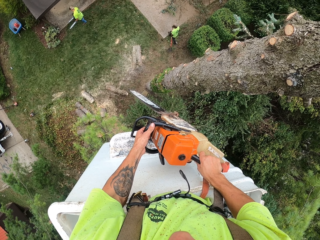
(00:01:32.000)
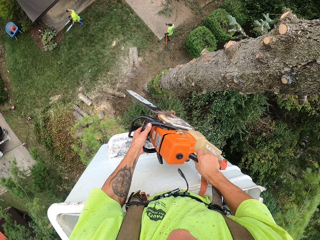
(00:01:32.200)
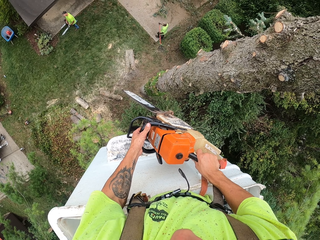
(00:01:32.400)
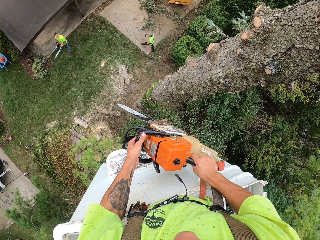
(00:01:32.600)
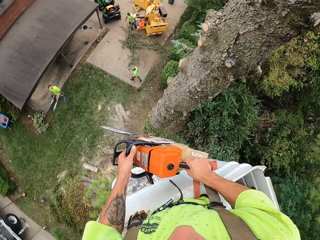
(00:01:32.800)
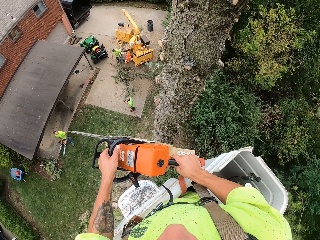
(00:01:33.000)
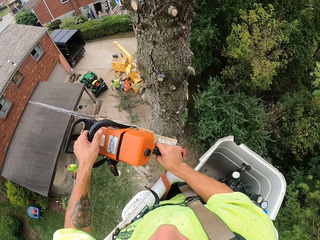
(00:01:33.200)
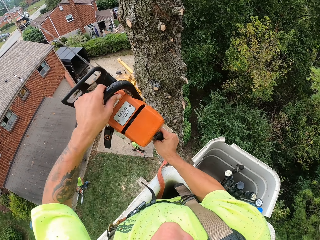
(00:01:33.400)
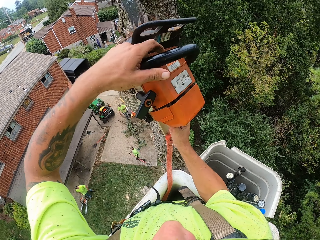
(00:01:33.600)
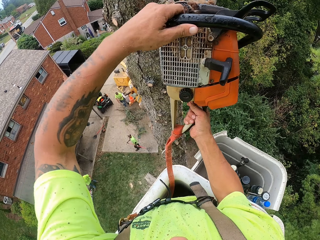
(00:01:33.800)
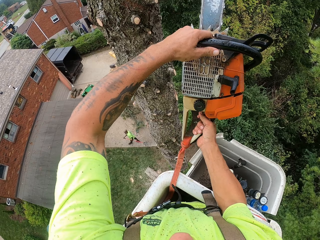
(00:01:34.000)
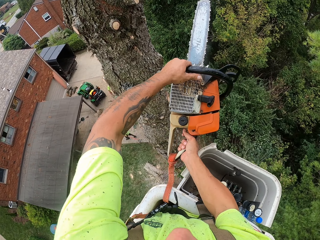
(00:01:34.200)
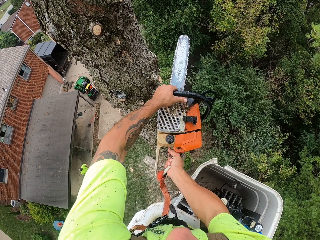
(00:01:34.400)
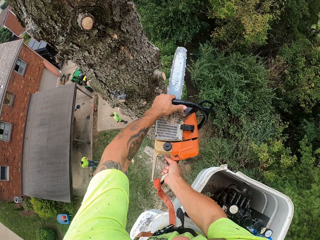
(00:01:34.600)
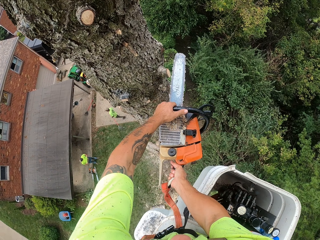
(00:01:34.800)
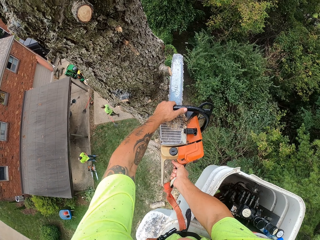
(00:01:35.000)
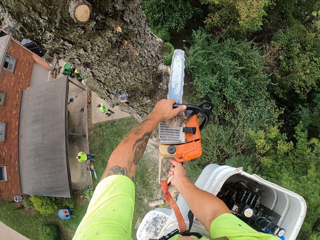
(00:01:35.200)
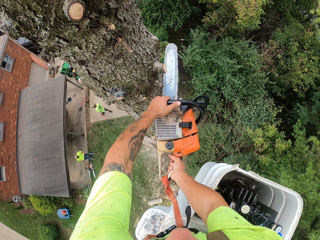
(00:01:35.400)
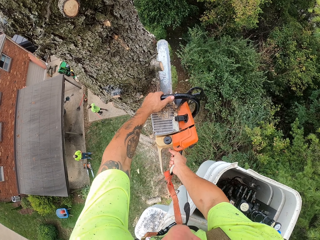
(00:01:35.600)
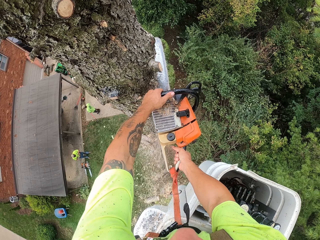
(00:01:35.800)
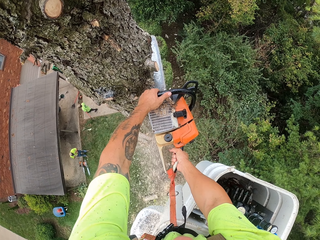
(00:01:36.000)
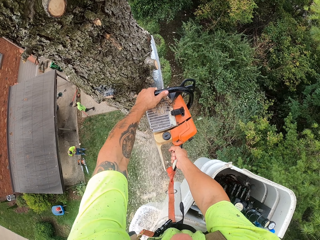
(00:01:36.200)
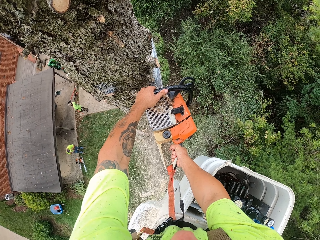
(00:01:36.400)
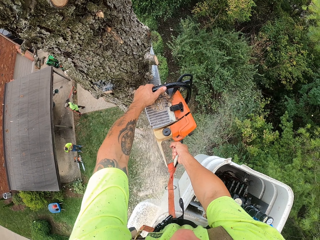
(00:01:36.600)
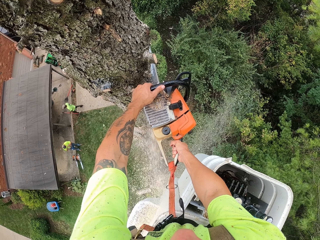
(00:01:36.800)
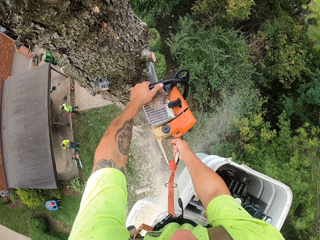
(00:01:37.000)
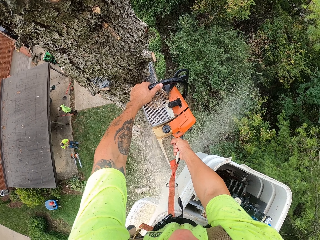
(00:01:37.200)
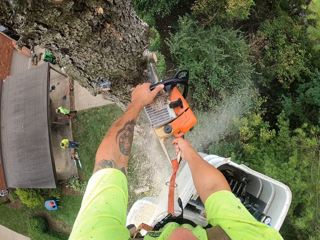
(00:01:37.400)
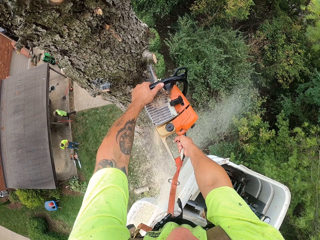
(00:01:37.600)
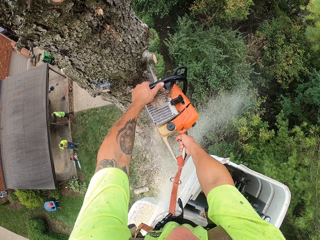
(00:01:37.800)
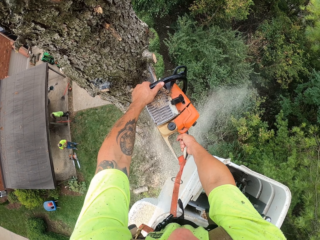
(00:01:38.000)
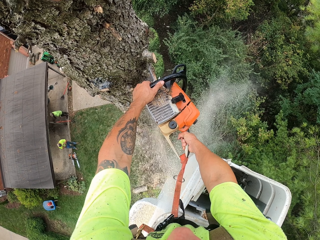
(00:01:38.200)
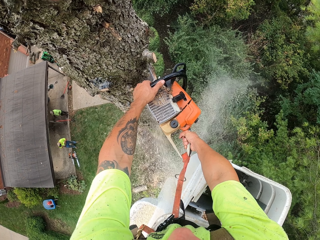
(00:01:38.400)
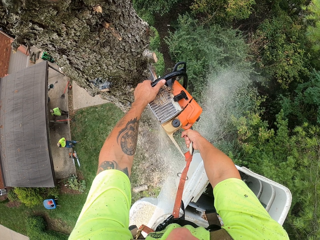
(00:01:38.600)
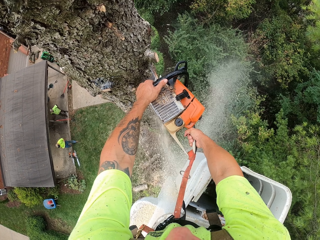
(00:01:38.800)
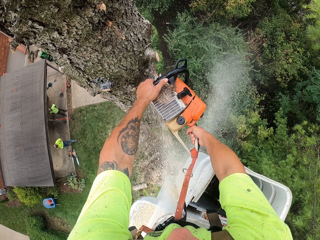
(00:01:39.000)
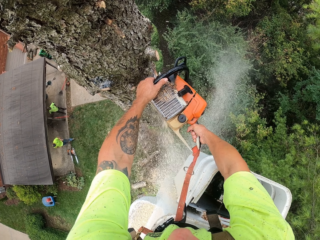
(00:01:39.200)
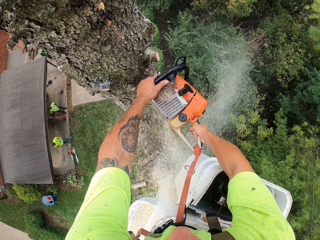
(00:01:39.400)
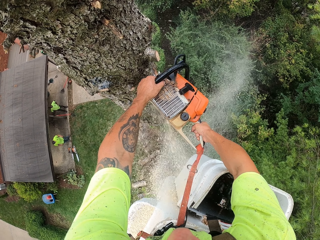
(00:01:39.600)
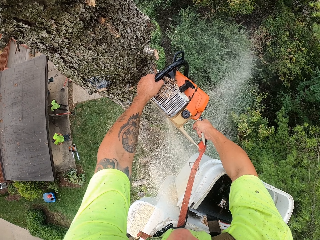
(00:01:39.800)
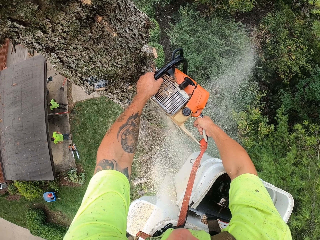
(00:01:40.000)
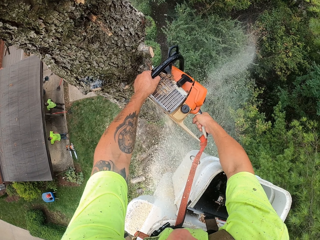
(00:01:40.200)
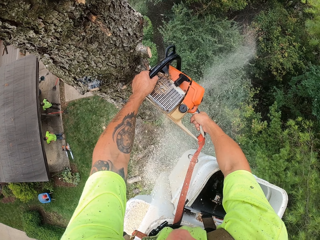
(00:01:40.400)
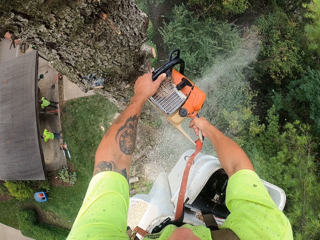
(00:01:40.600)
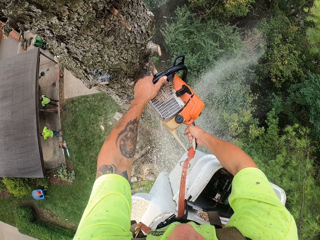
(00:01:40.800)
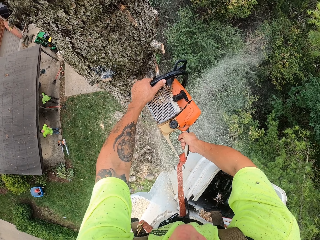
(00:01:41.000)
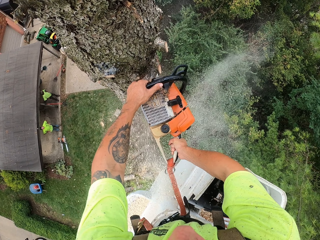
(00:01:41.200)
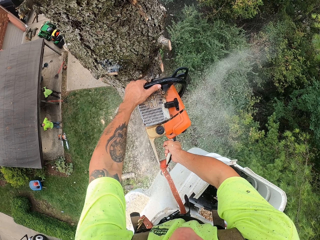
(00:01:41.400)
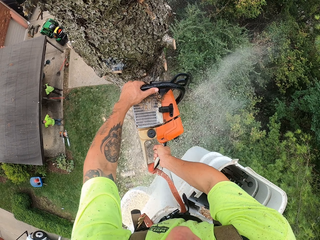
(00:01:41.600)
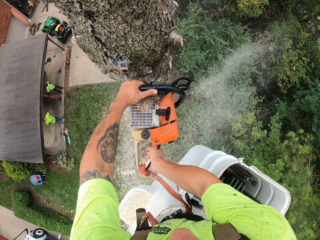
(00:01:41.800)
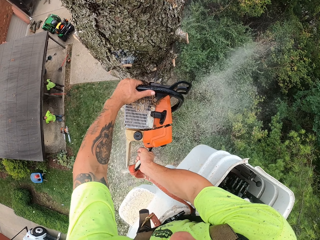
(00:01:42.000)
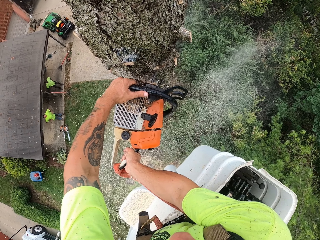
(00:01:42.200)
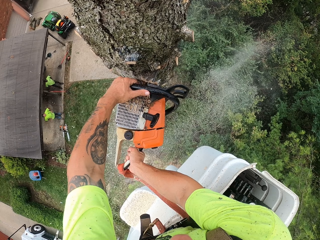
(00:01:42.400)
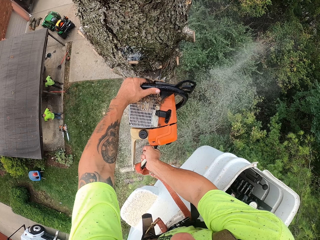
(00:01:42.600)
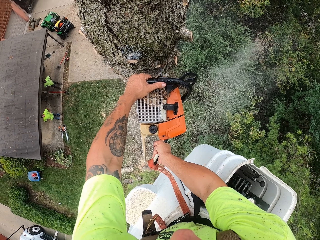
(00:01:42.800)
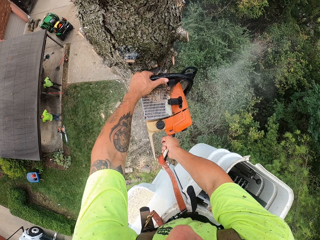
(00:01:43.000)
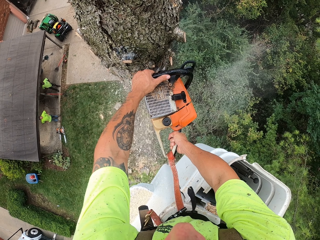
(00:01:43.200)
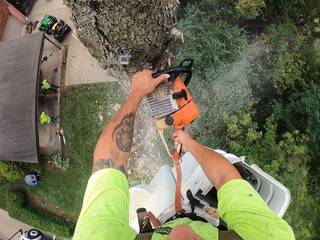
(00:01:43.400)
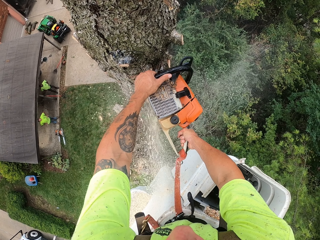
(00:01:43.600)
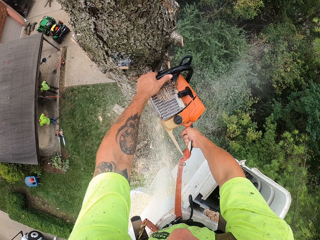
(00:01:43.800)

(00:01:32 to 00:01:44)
The camera wearer lifts the chainsaw up. He switches on the chainsaw. He cuts a tree trunk with the chainsaw in his hands.

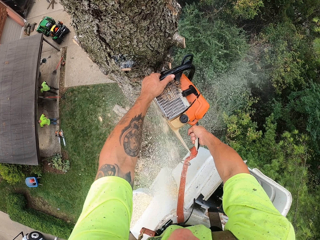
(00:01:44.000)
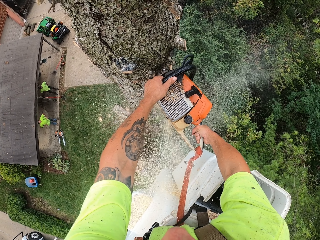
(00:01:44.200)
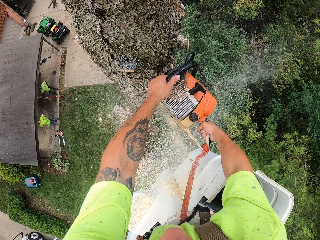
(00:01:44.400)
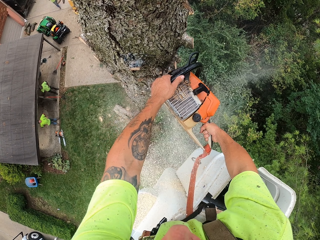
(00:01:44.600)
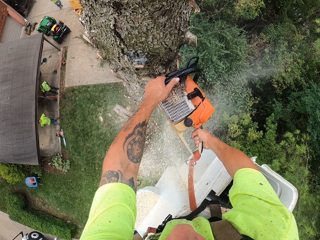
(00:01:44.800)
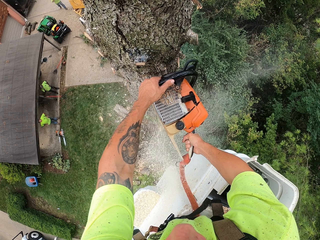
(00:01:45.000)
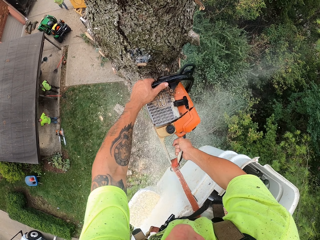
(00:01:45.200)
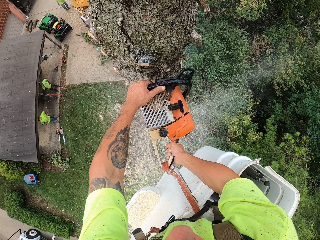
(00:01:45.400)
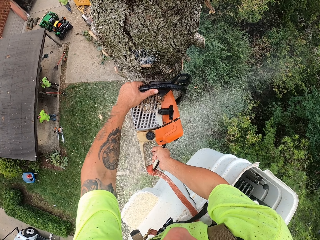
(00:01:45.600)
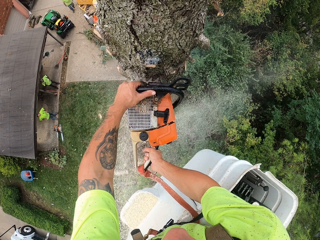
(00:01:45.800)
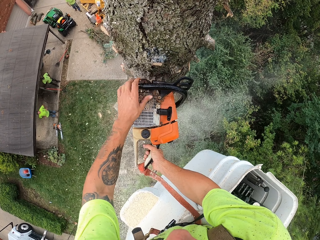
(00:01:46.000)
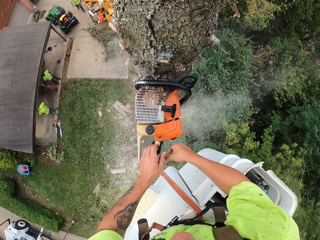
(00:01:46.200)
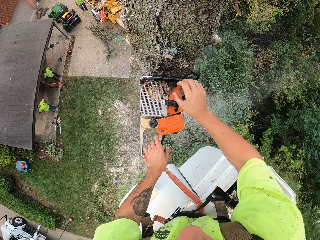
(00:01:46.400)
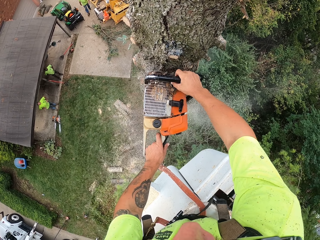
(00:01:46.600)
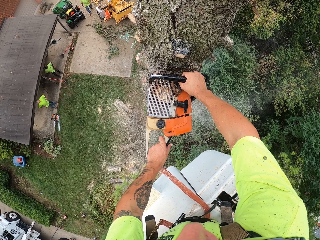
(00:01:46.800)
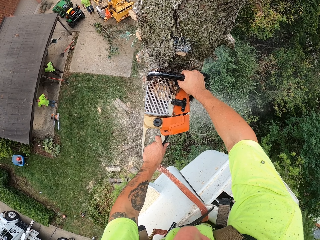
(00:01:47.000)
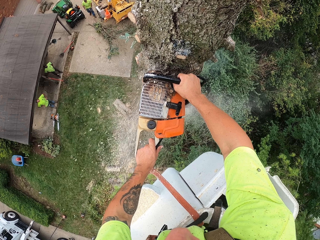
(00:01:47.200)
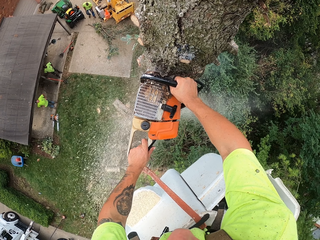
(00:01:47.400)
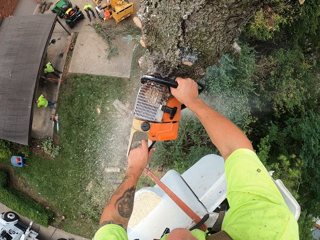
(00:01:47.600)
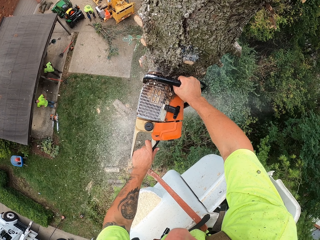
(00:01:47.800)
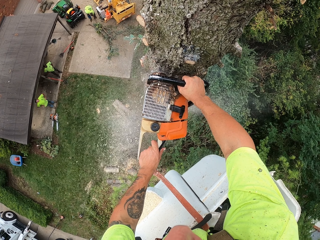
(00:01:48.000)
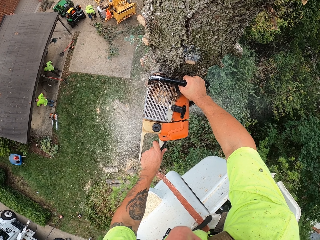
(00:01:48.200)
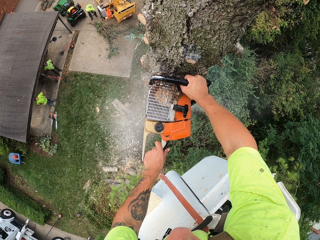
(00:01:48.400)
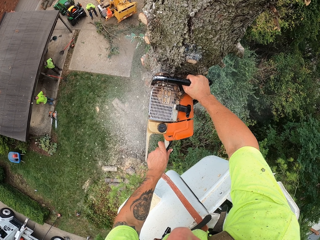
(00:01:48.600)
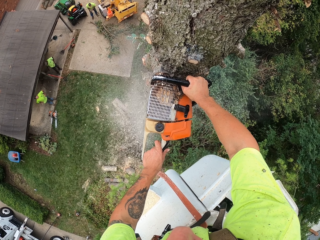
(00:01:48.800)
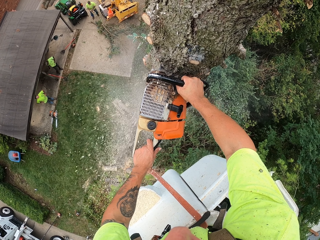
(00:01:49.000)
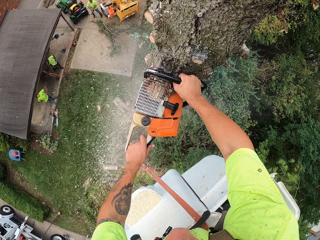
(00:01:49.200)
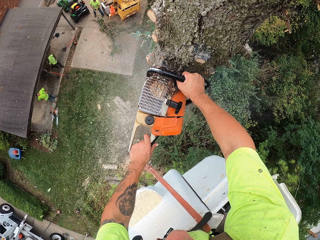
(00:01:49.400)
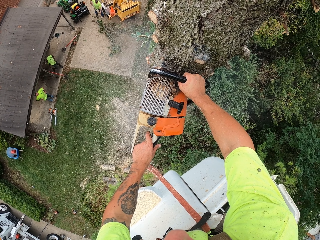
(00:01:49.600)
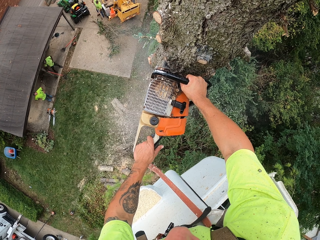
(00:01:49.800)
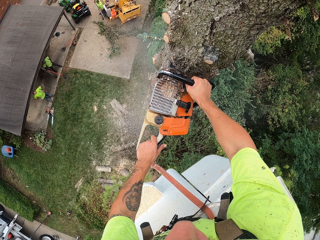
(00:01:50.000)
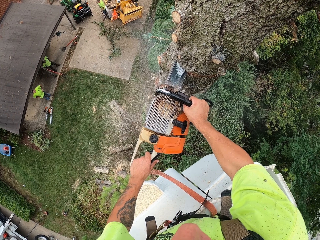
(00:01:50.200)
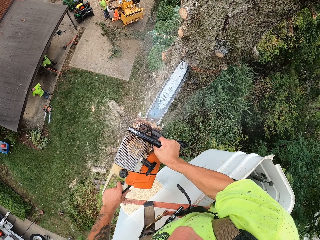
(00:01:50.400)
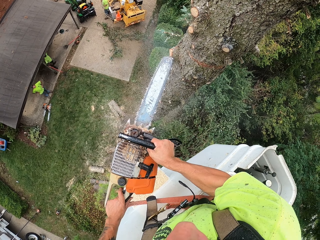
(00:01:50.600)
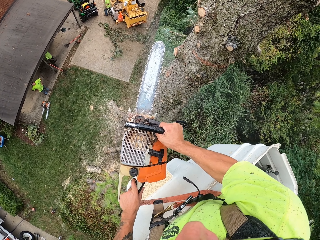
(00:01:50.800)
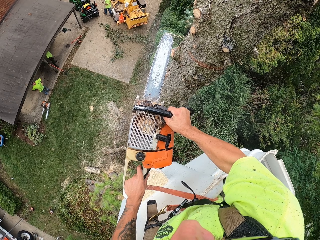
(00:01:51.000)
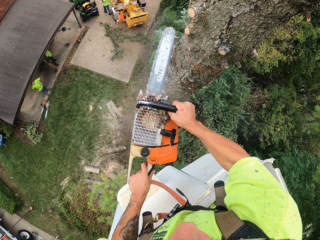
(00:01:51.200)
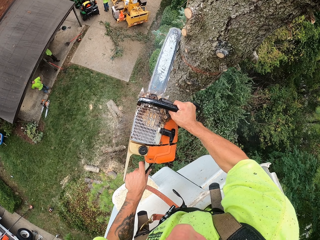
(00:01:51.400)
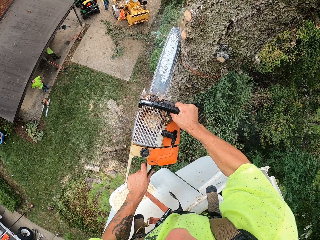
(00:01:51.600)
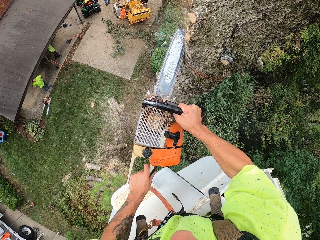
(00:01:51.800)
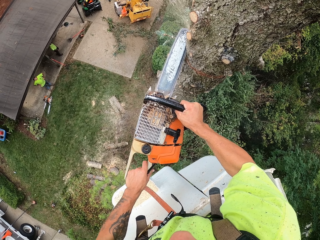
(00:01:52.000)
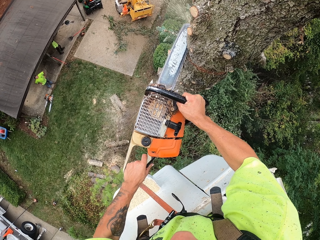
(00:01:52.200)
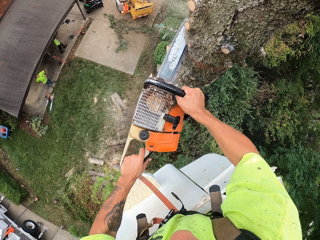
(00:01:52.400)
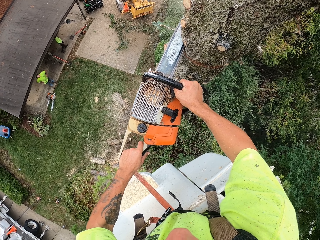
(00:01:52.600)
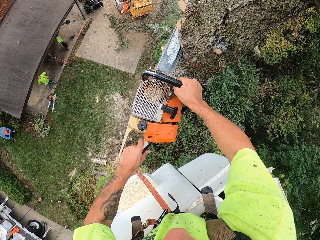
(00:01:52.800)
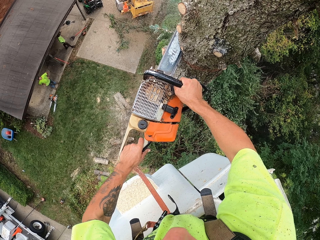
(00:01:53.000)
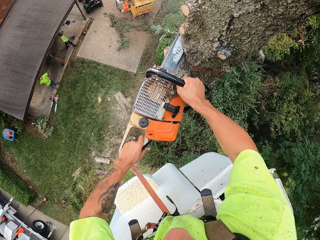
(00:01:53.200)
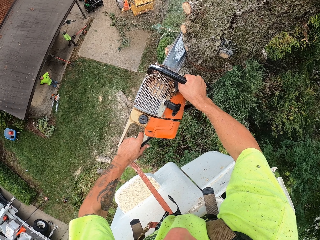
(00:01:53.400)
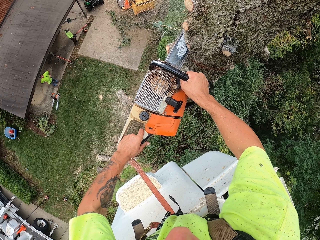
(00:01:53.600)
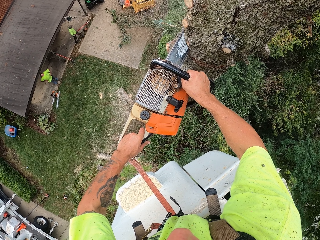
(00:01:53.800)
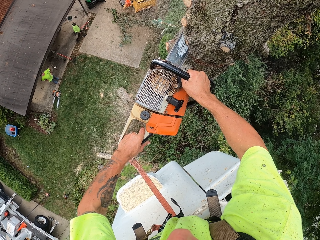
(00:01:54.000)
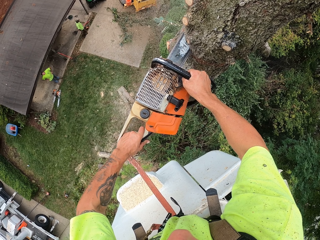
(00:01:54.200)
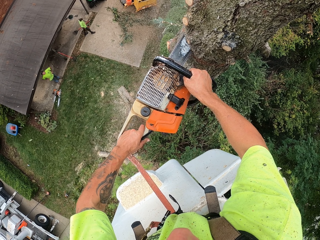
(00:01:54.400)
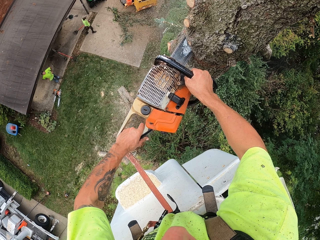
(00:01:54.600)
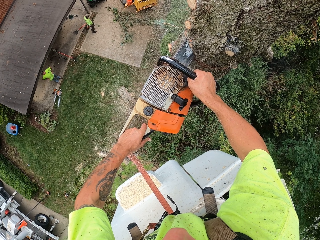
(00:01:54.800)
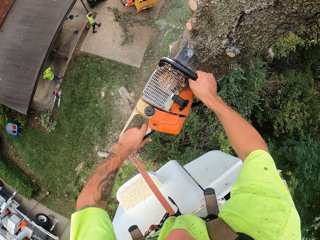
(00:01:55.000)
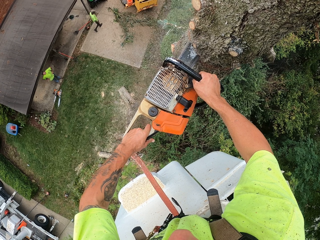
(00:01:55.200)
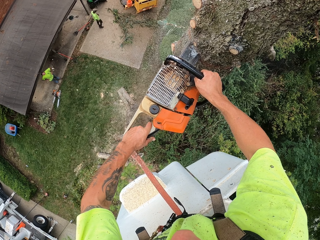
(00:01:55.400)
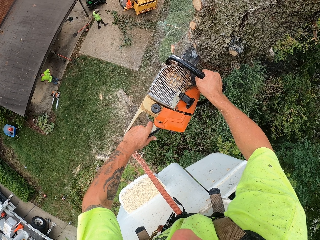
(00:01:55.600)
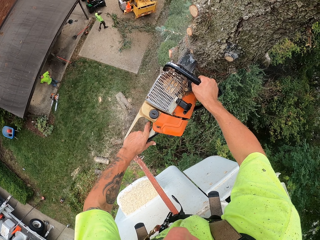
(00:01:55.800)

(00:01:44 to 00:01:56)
The camera wearer pulls the chainsaw out of the tree trunk. They switch off the chainsaw. They switch on the chainsaw. They cut a tree trunk with the chainsaw.
